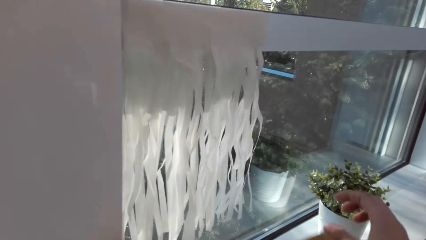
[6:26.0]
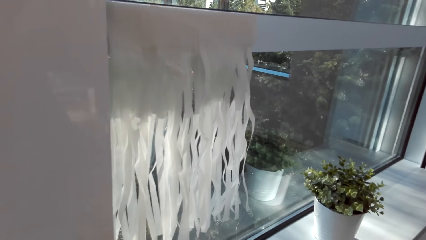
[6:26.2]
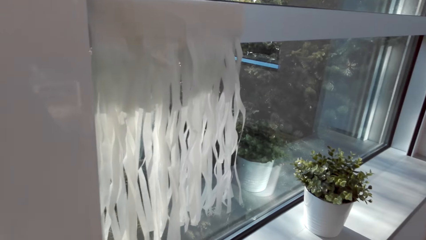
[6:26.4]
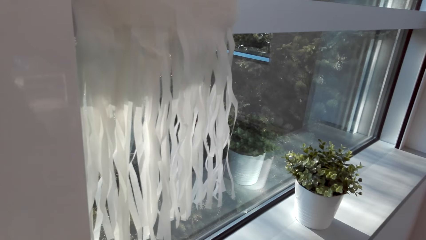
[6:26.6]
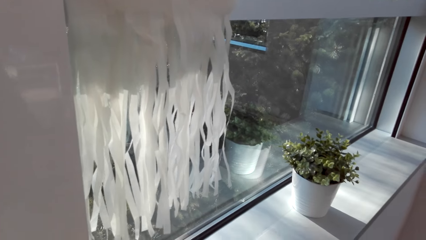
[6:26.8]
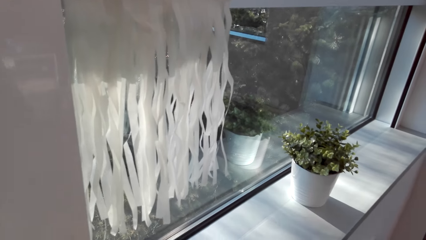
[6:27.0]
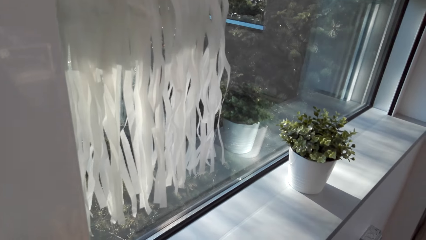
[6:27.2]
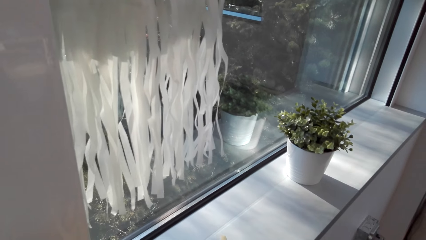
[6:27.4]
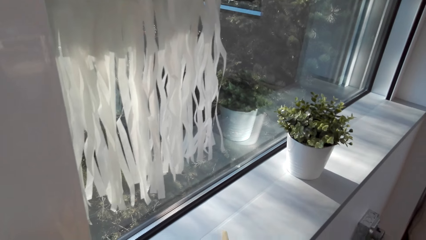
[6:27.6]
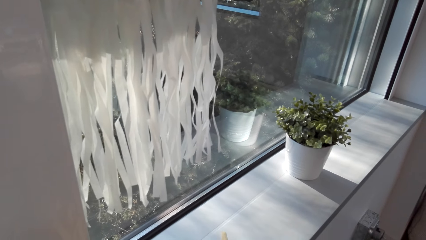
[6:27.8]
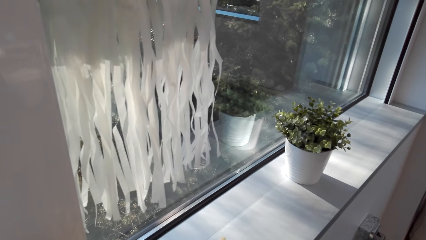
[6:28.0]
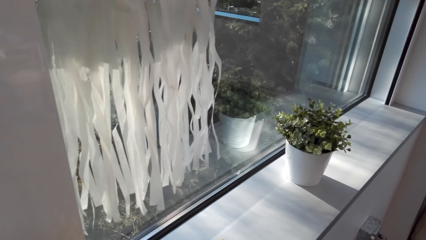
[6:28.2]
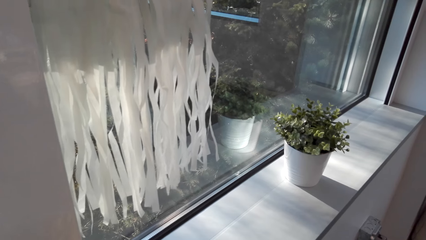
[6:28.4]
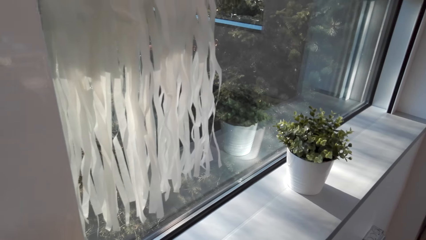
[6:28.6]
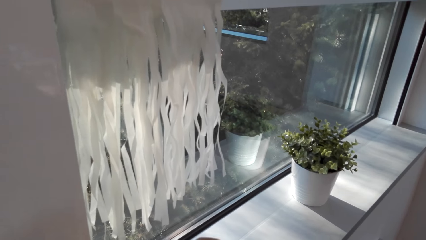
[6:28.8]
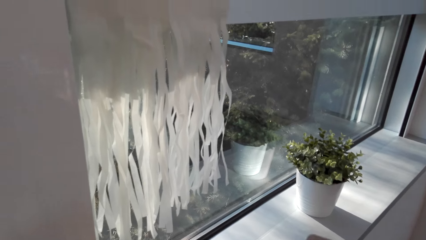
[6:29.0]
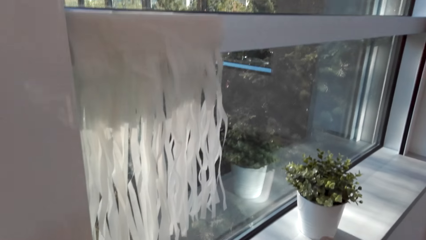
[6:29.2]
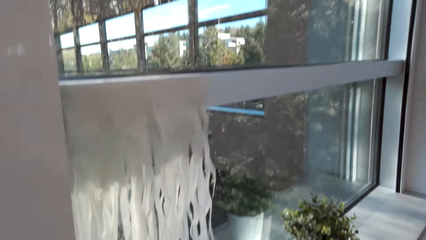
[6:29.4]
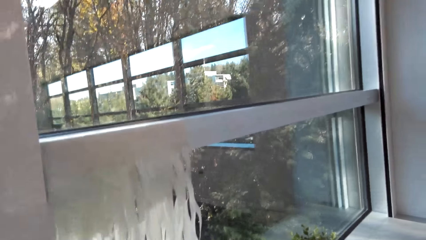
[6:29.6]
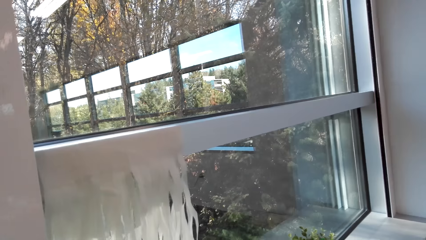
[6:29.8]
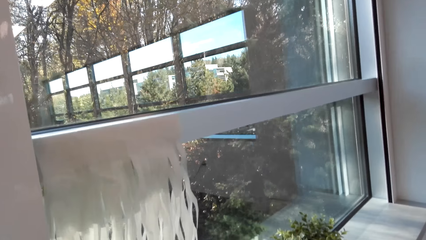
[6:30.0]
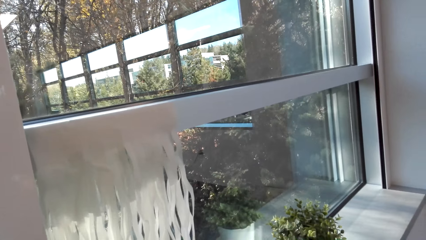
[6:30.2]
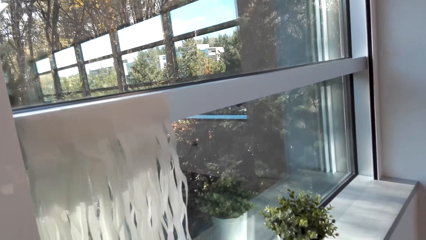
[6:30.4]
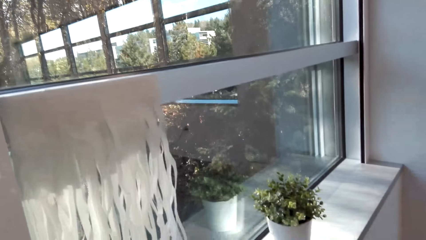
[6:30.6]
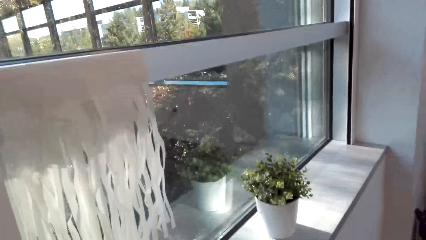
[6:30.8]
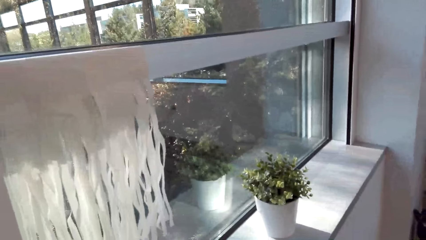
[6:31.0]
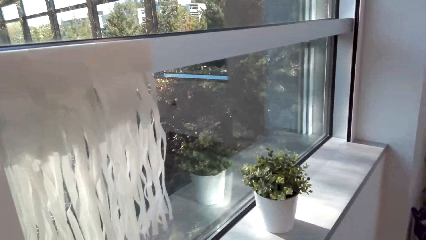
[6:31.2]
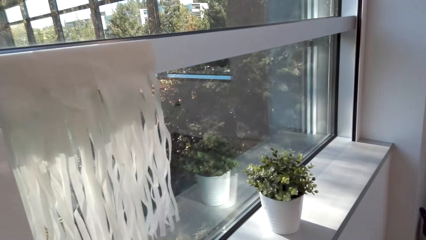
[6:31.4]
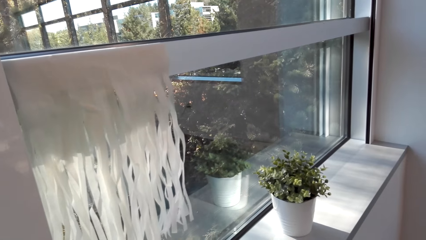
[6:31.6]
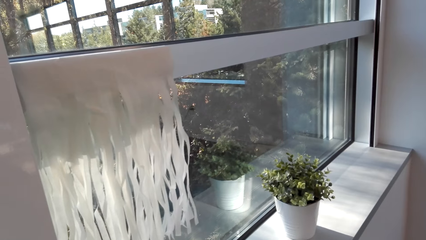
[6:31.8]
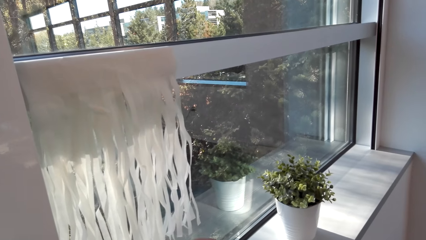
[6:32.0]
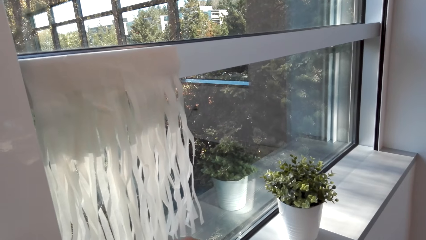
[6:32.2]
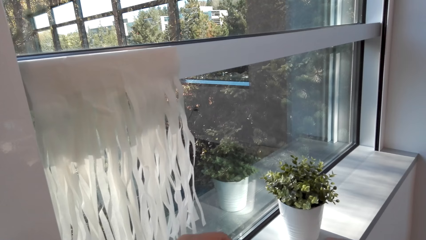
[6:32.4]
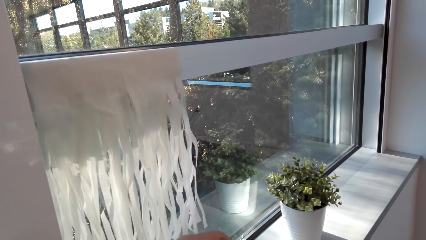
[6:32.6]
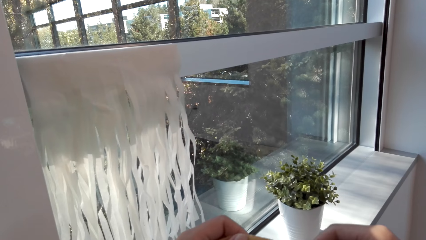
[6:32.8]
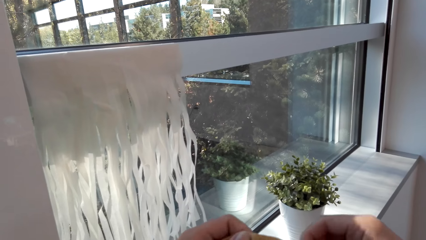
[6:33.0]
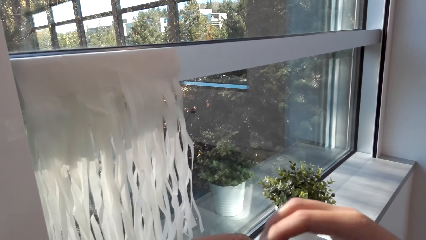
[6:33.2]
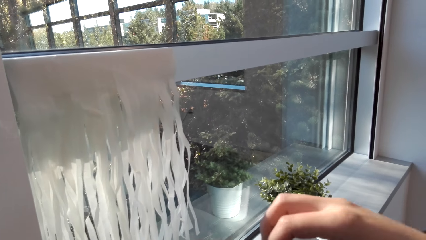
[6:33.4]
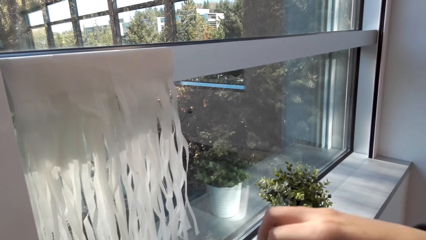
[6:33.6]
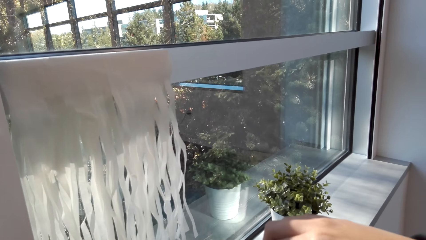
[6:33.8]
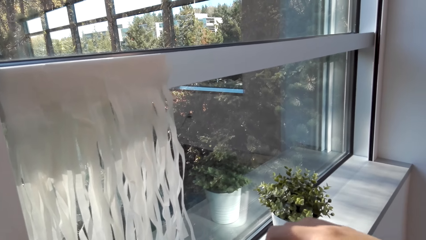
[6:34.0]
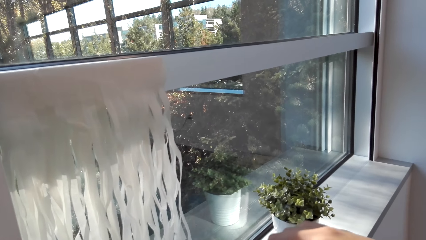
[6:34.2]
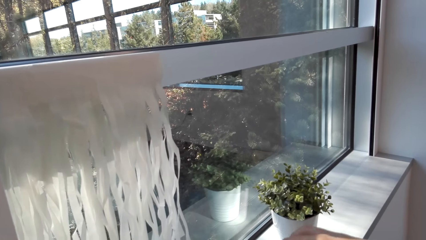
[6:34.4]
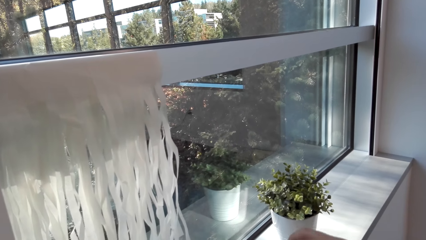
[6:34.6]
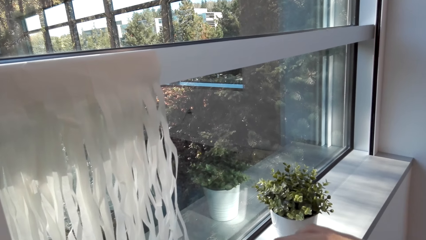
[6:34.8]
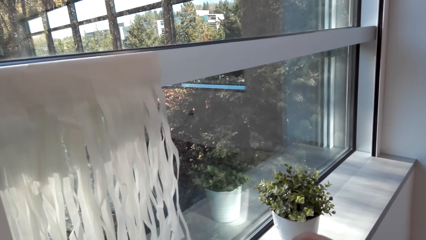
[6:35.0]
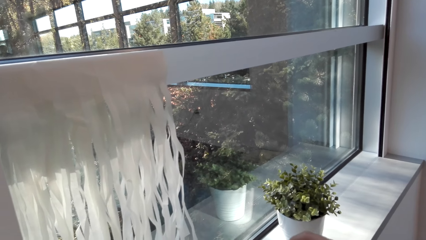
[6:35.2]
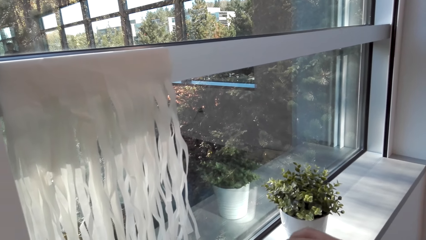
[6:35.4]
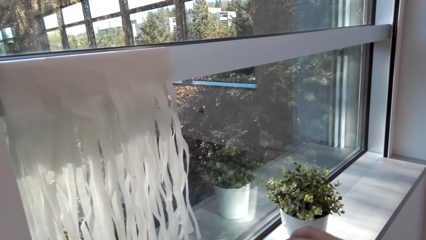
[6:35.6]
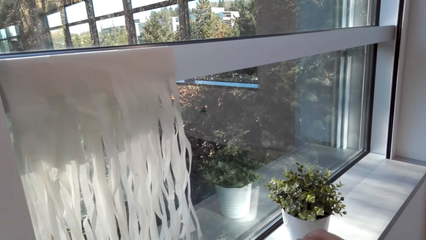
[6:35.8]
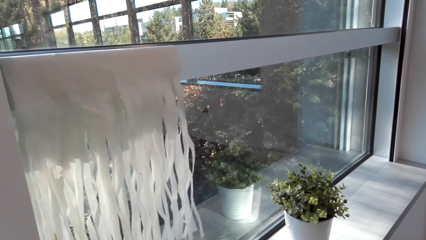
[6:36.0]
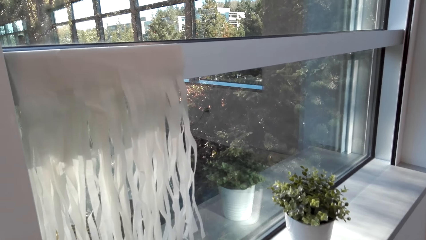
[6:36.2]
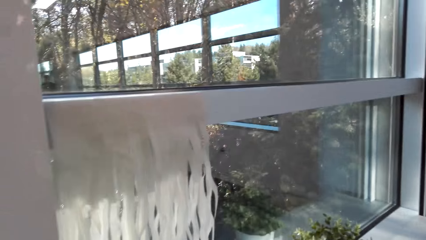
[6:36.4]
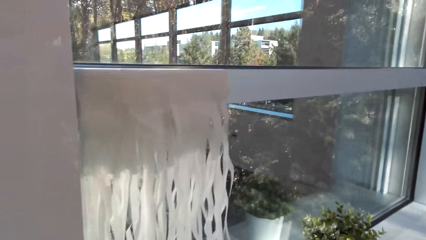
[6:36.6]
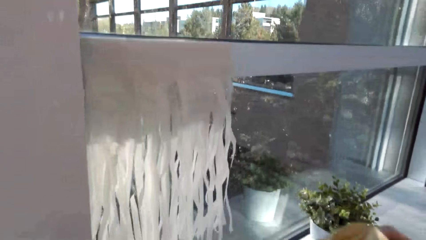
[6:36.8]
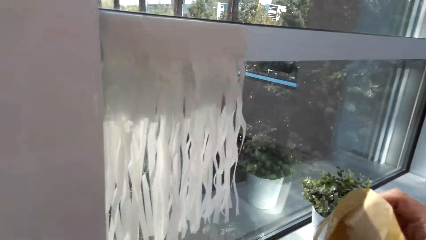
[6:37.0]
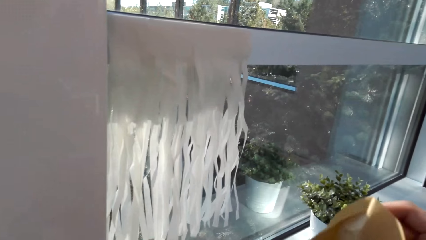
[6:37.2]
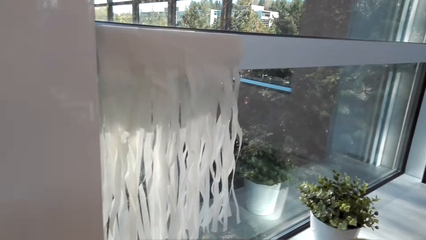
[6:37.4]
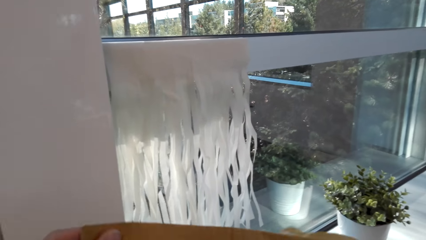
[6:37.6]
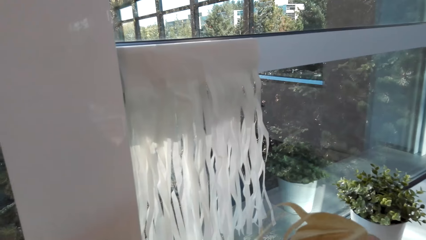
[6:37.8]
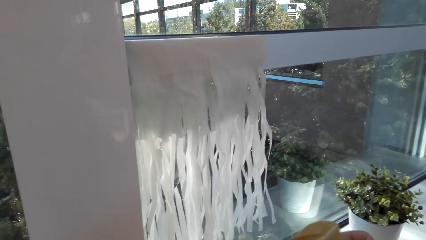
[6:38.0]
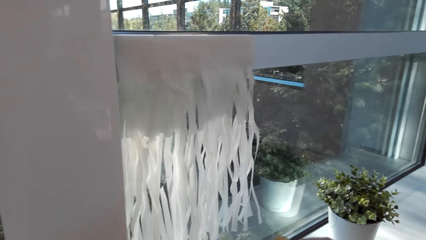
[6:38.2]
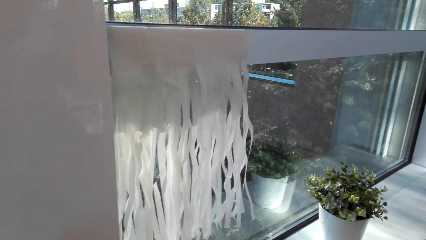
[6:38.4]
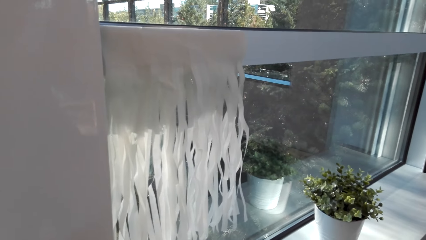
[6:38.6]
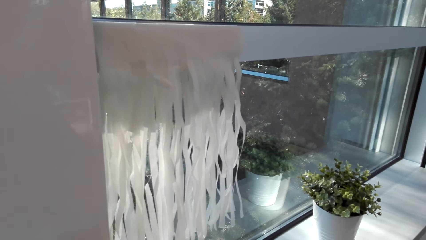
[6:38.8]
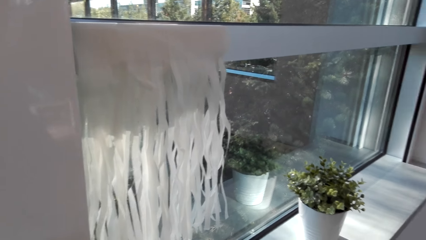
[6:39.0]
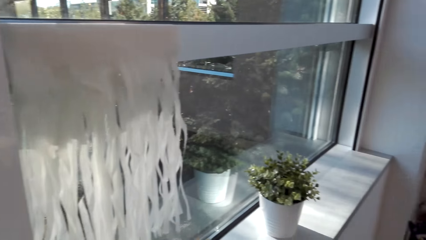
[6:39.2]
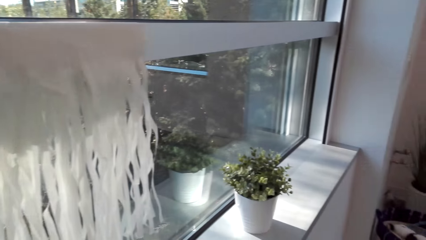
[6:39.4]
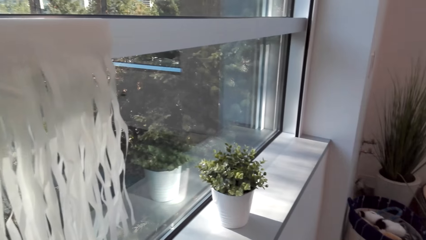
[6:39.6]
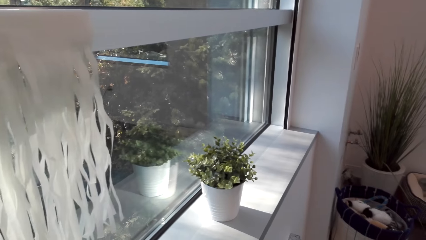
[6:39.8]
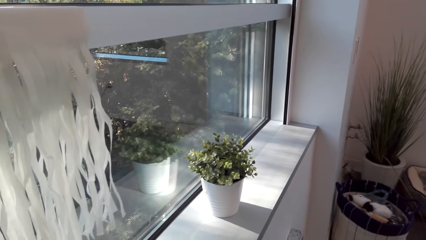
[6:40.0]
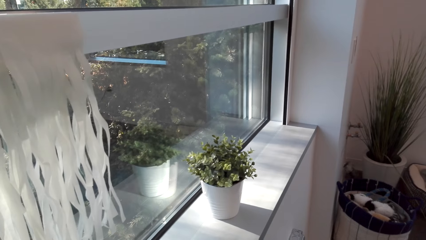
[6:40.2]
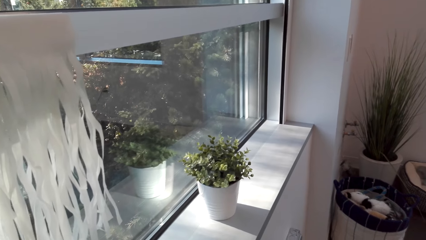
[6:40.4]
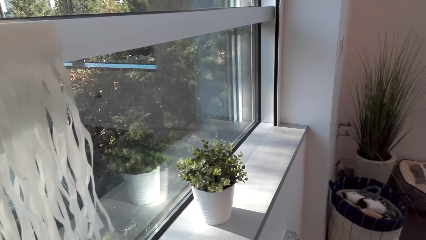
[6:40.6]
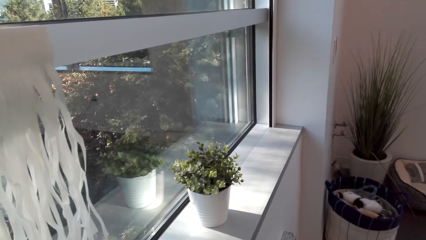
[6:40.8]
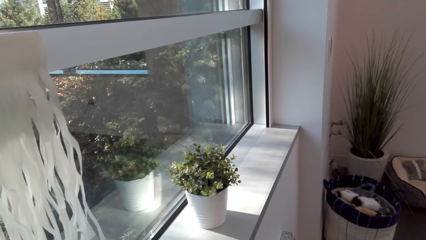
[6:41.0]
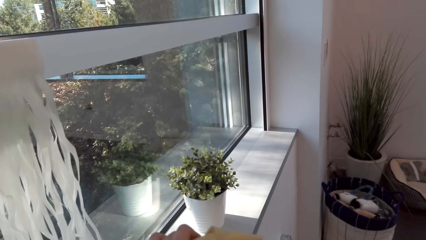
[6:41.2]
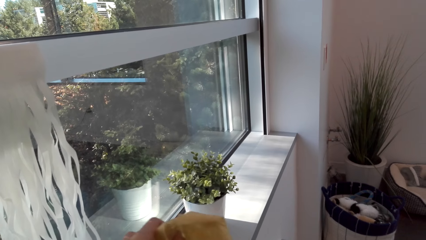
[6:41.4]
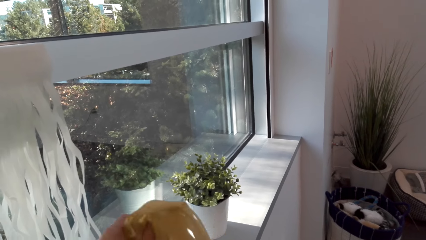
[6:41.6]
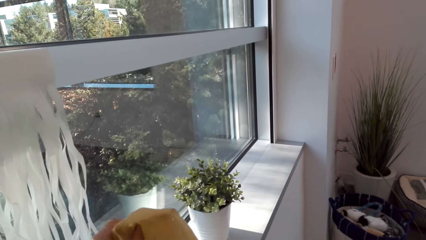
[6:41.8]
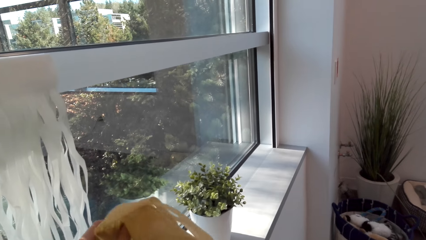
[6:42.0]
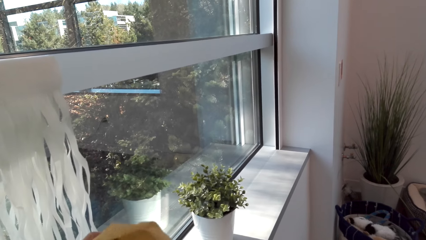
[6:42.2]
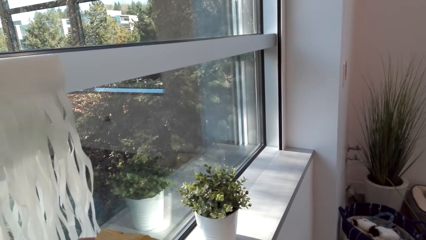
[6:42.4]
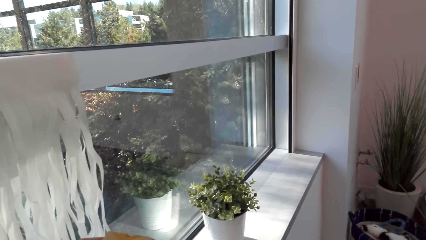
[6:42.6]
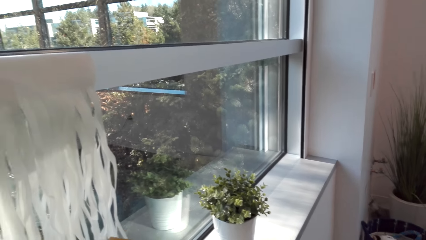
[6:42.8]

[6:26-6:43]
The camera wearer tears the party banner wrapper. They sort the decorating paper. They remove the wrapper.
